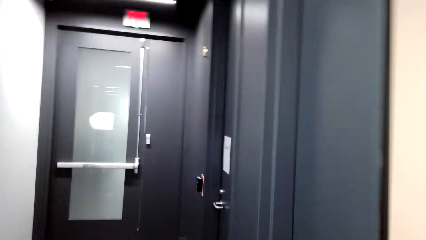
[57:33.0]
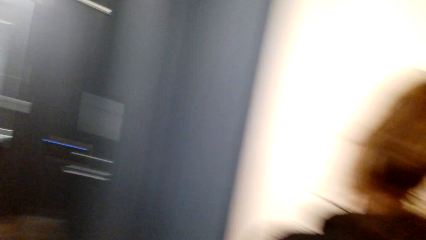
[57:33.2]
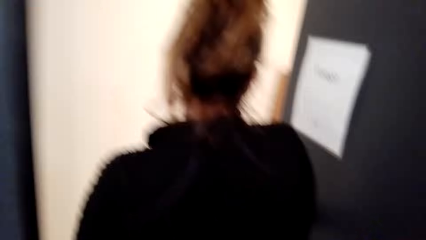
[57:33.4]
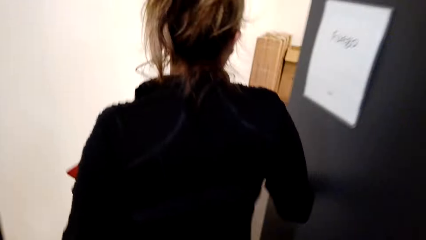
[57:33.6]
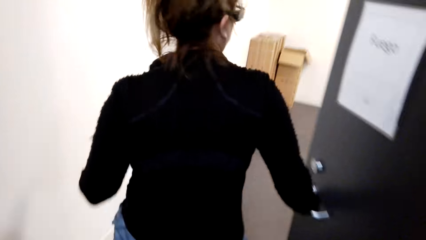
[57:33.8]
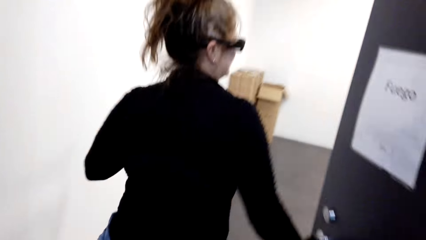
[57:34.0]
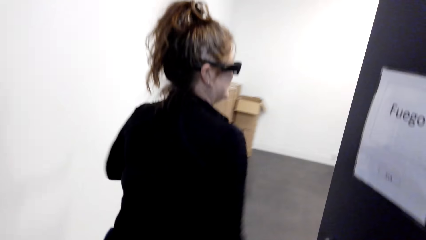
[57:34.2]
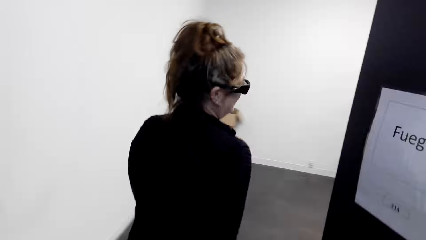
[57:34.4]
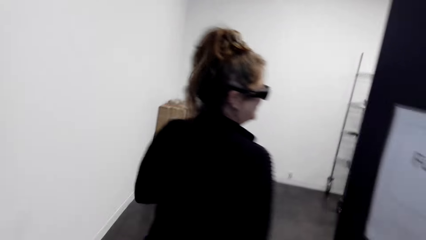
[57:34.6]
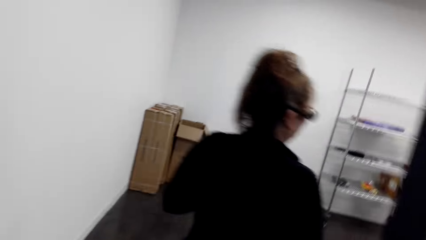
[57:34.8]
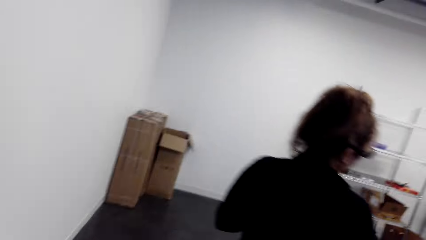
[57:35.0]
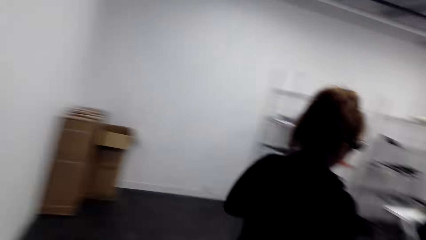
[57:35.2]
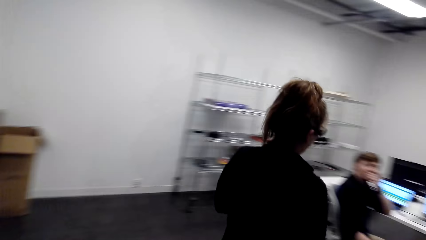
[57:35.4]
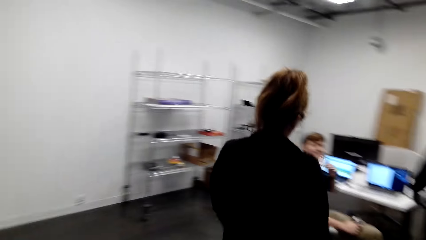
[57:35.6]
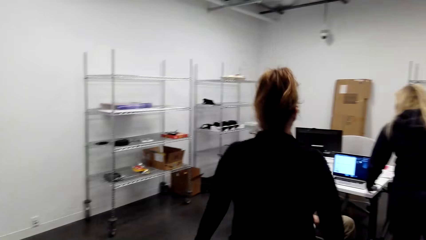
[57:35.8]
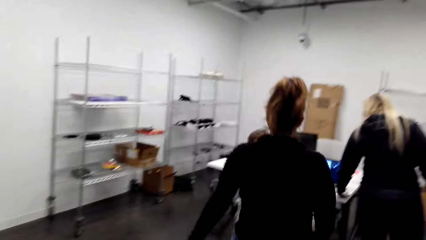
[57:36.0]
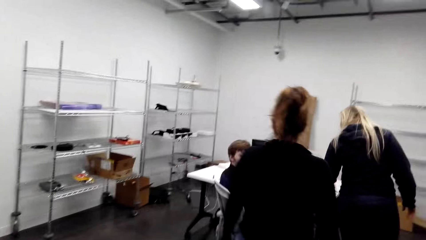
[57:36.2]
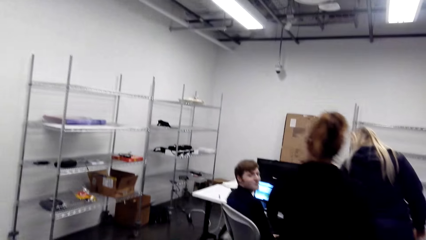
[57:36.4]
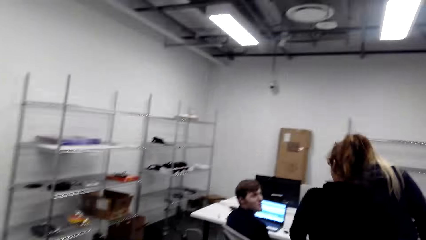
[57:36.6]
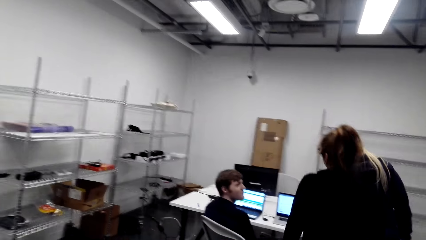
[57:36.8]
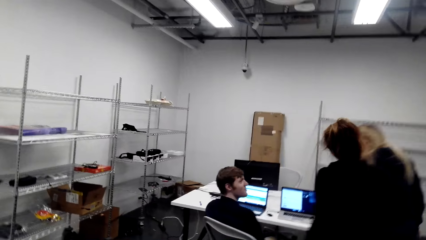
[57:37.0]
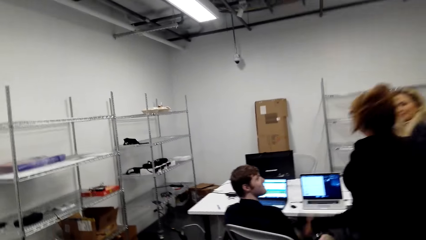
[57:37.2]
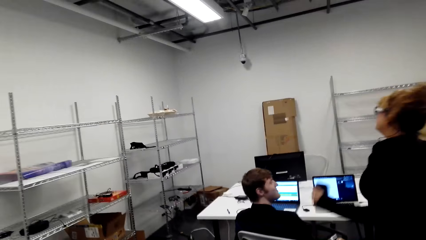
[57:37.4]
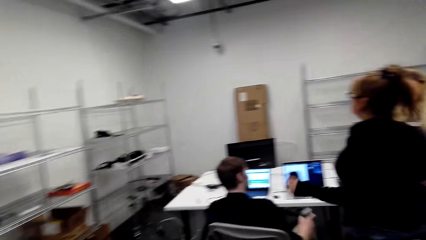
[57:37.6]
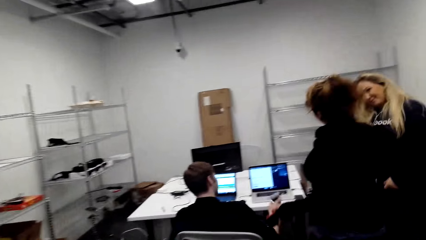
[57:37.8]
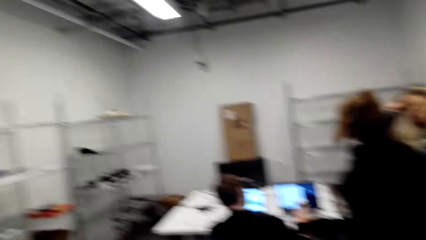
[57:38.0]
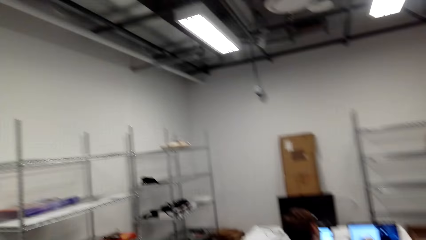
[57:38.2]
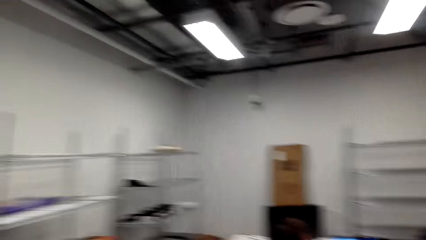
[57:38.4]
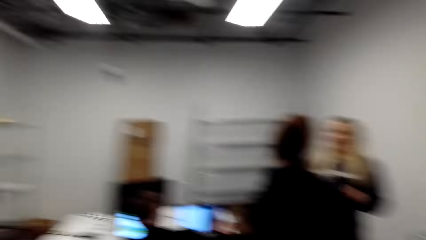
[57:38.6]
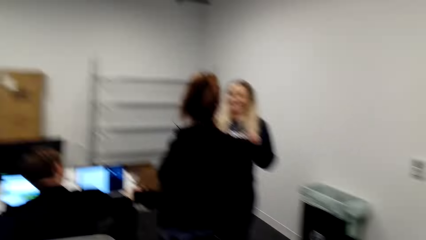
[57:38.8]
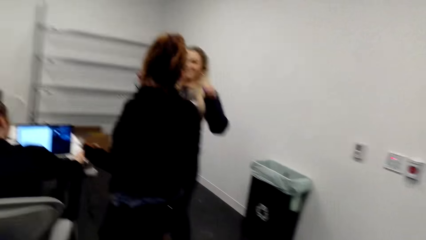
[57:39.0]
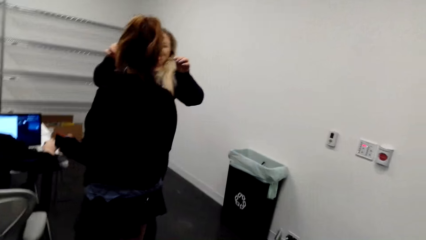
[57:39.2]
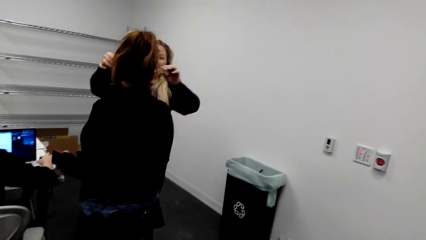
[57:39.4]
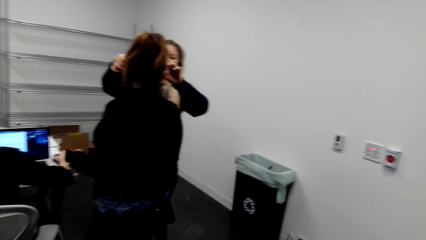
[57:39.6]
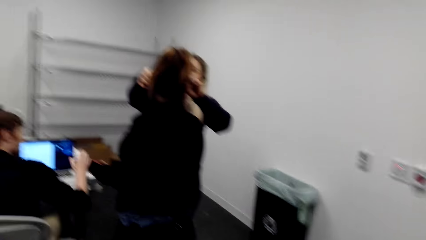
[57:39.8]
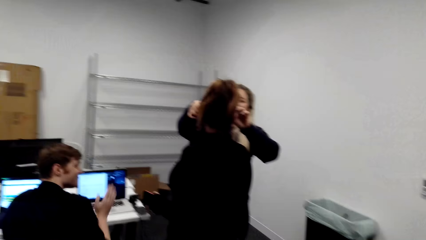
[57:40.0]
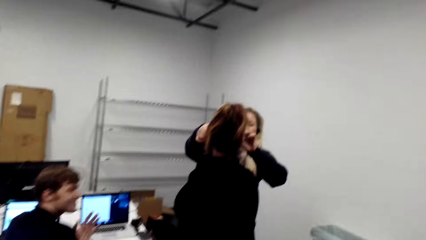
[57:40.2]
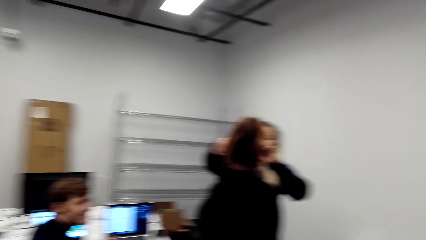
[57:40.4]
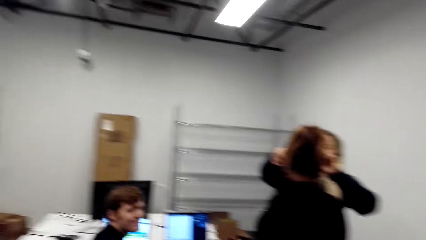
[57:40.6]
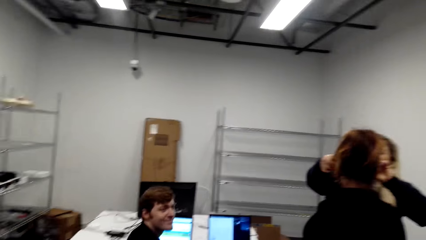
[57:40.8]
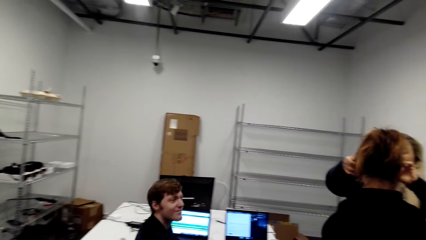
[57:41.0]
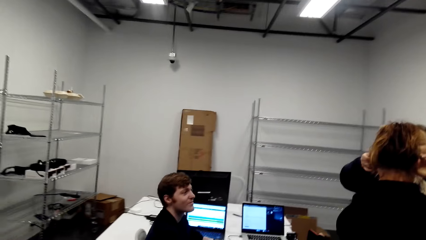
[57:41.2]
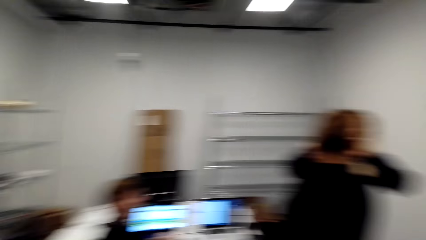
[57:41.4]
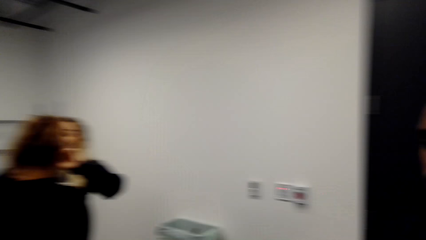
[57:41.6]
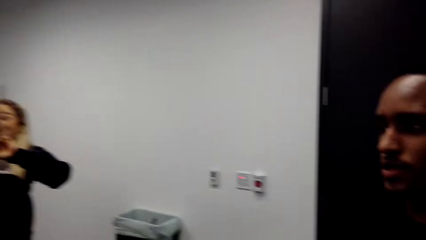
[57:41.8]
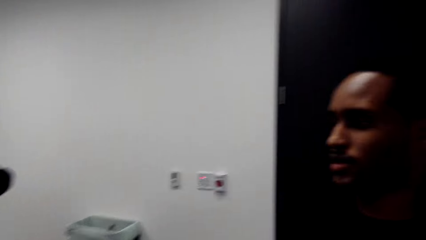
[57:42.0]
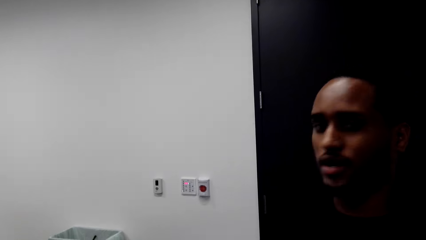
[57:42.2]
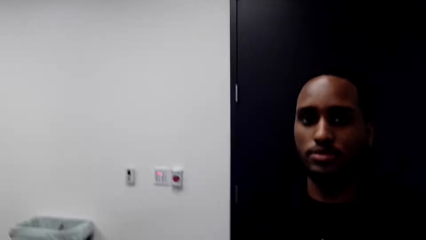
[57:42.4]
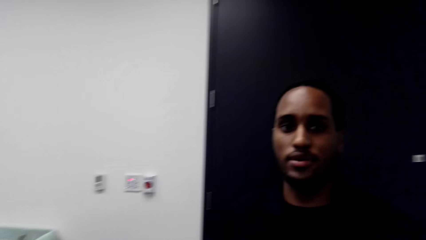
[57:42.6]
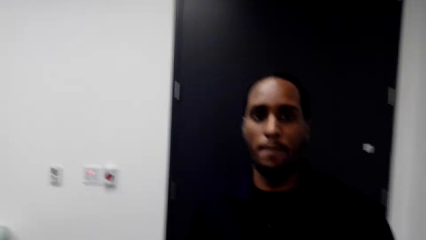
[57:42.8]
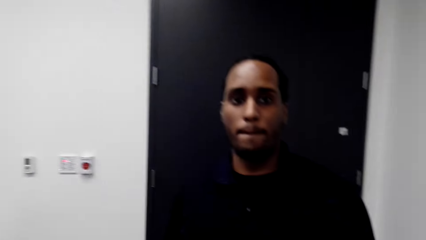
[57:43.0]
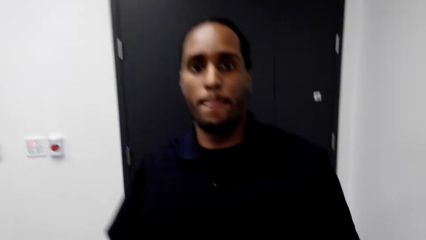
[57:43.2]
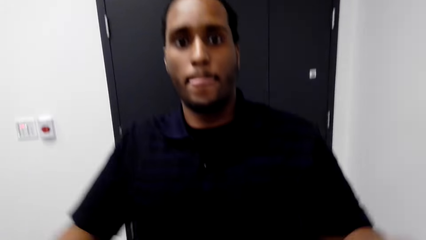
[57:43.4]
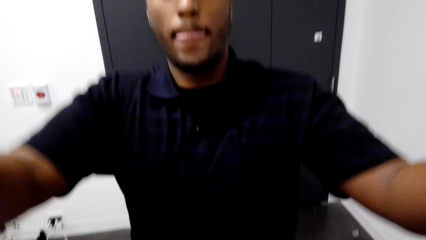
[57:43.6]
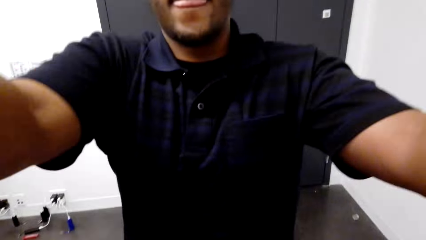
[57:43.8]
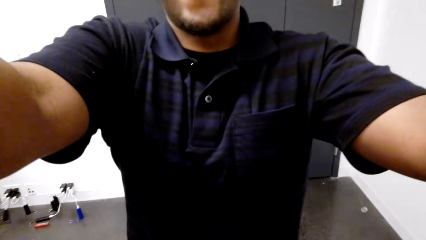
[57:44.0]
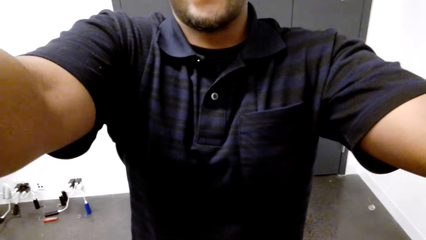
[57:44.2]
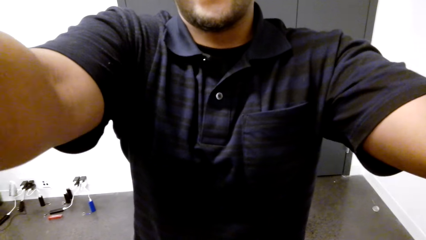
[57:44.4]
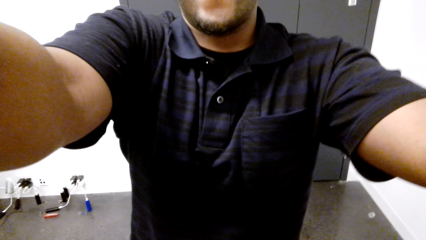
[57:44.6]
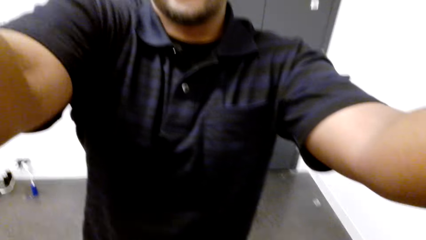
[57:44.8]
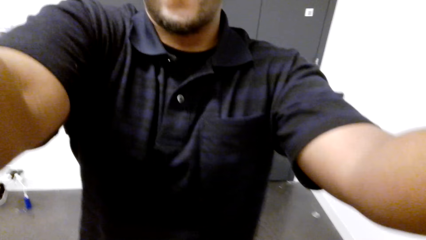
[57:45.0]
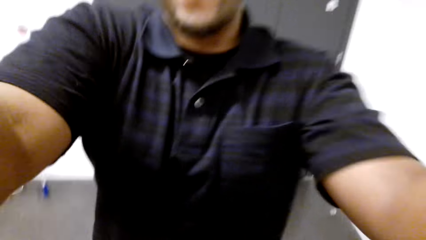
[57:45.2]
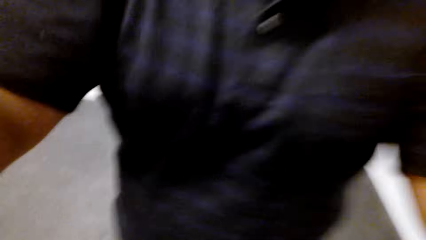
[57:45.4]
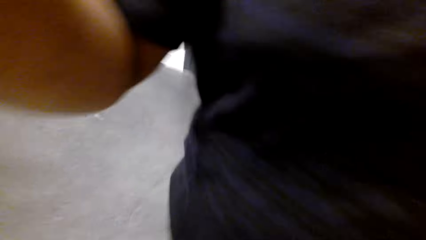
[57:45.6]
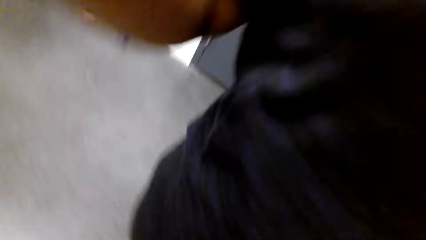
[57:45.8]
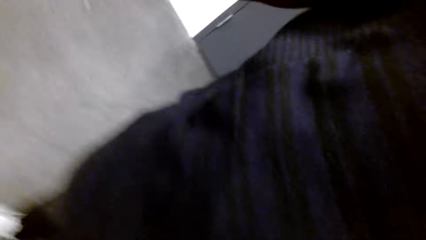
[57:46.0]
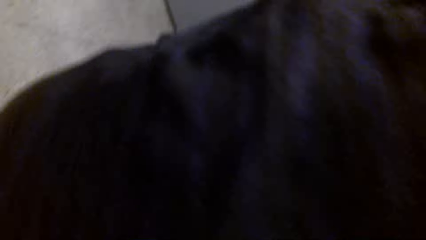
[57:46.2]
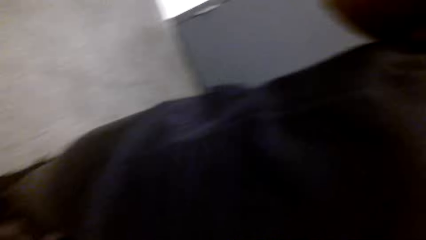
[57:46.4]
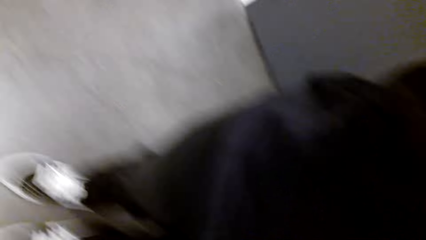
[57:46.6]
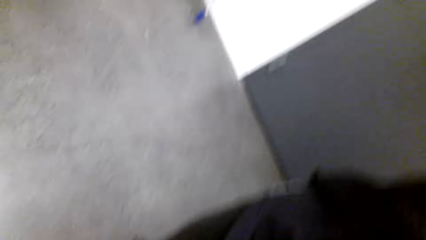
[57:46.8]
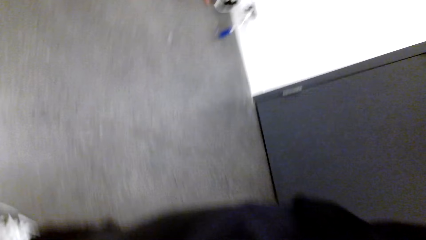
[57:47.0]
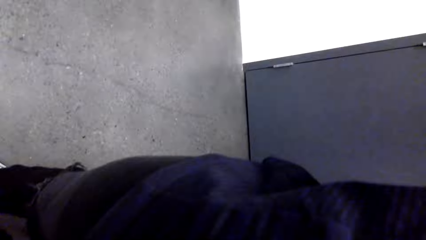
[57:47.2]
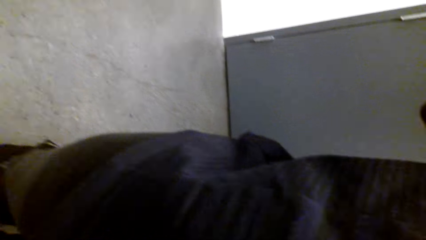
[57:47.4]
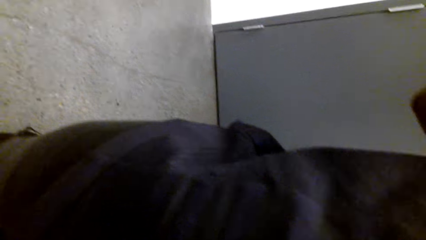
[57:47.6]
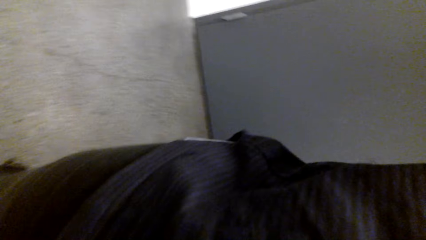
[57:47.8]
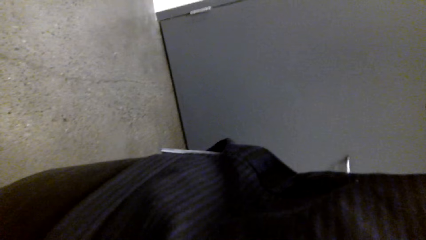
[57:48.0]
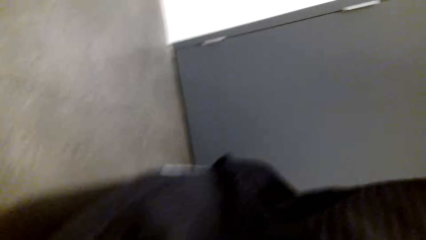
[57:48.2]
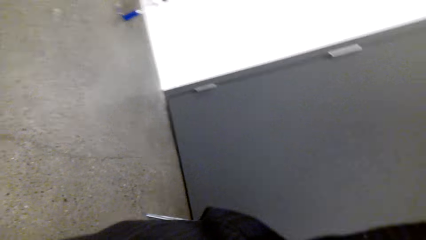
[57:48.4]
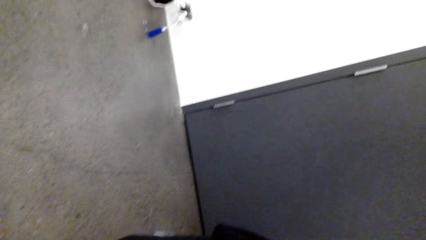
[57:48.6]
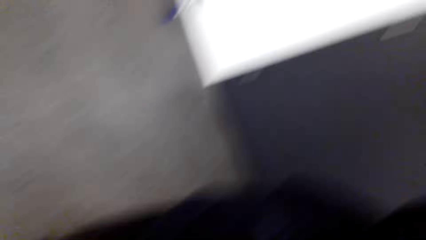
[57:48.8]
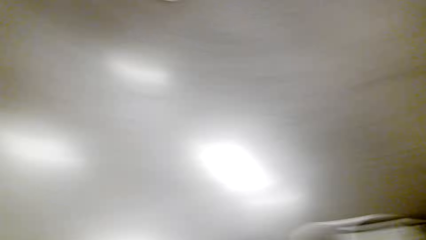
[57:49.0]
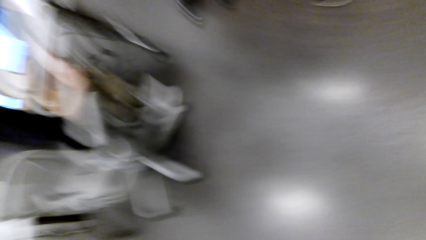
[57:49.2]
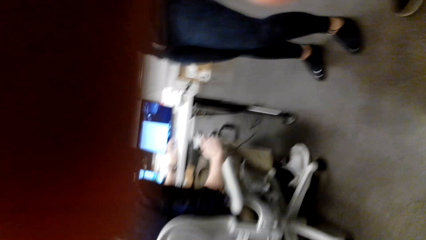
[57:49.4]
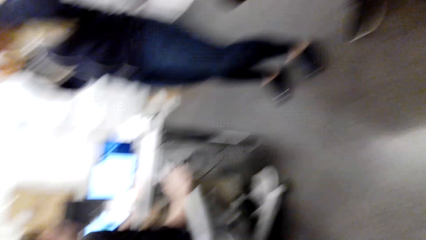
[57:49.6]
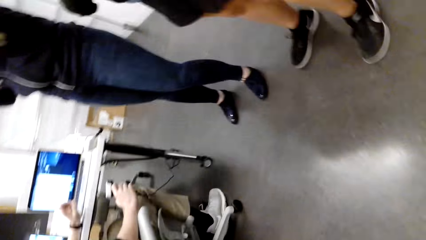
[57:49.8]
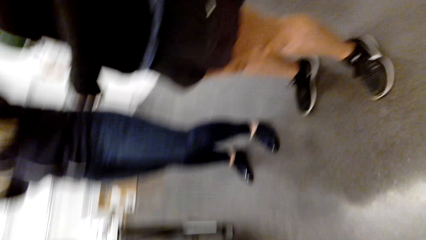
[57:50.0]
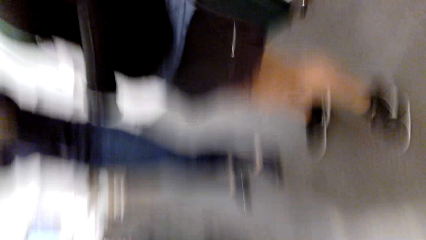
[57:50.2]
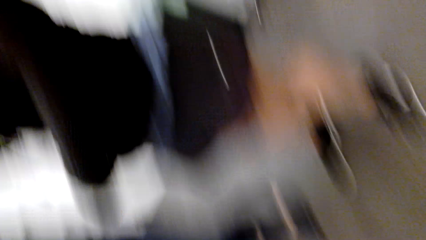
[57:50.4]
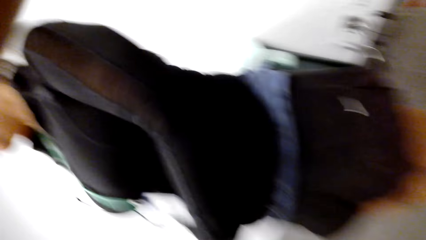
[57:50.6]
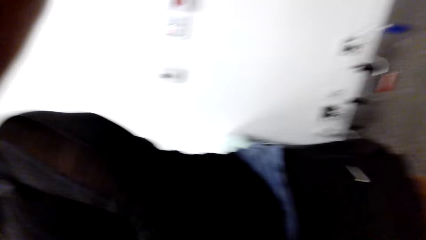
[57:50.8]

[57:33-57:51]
A person sits on a chair in the room. The camera wearer looks at a man. They look around. A lady touches another lady. Another person touches the camera wearer's hair. The camera wearer looks at the man. They look around.
